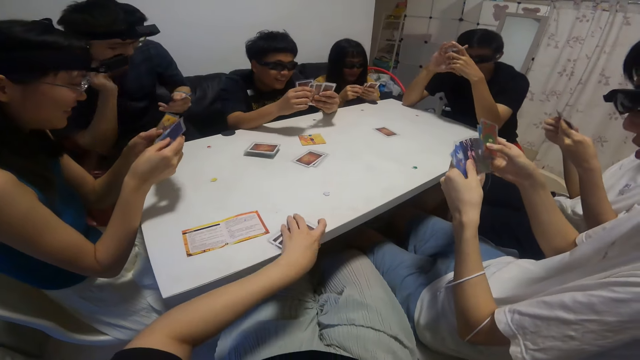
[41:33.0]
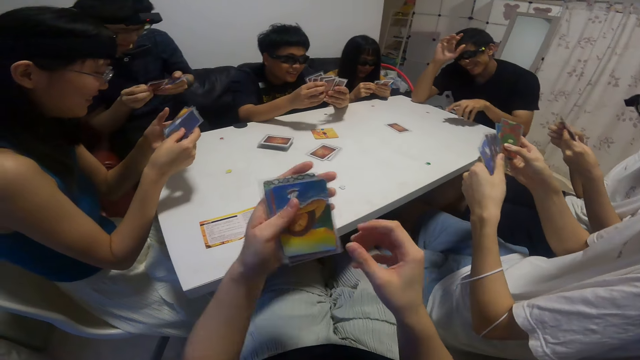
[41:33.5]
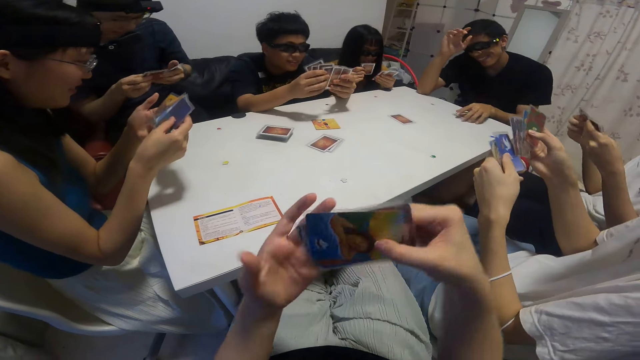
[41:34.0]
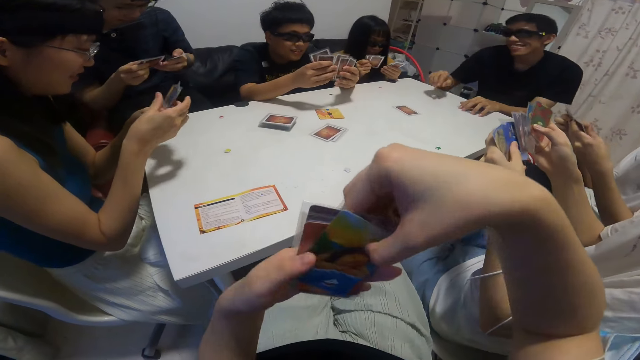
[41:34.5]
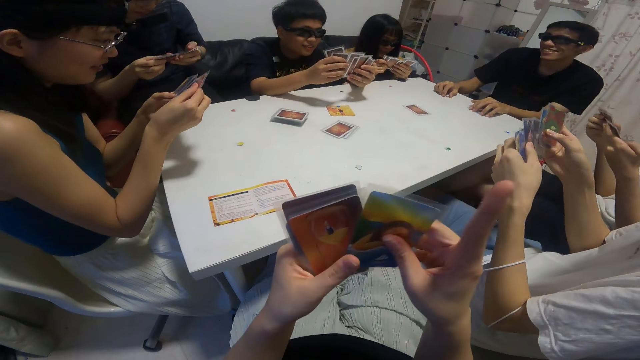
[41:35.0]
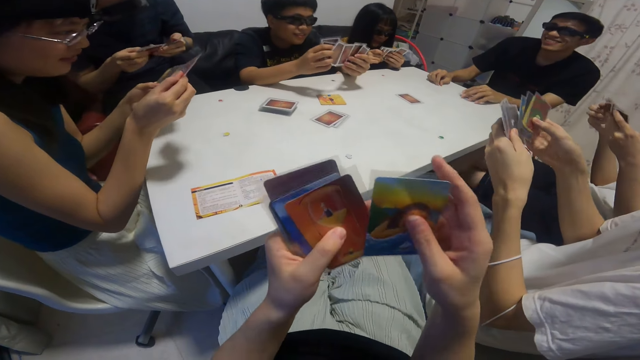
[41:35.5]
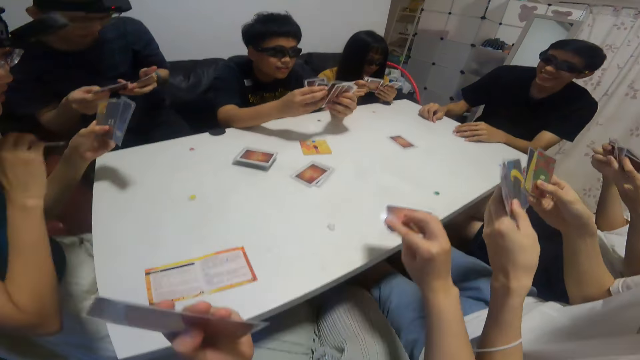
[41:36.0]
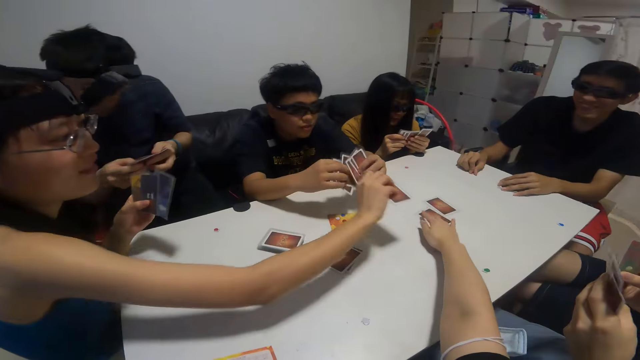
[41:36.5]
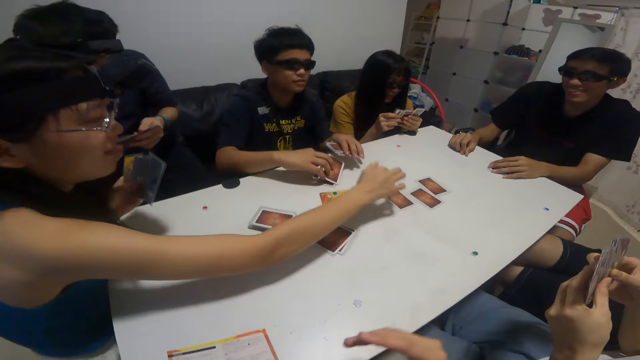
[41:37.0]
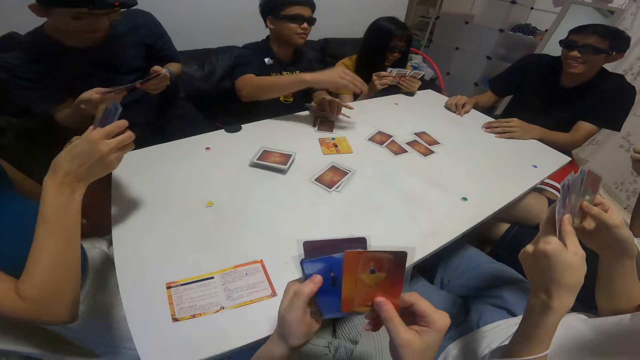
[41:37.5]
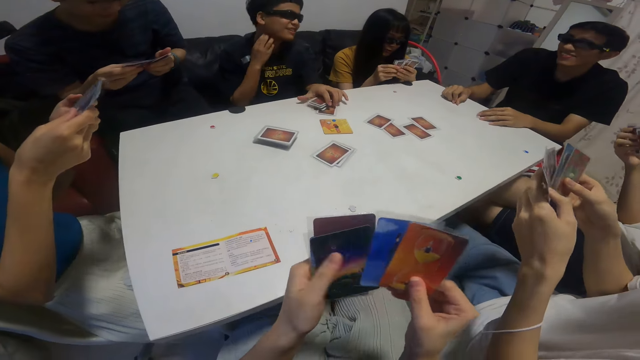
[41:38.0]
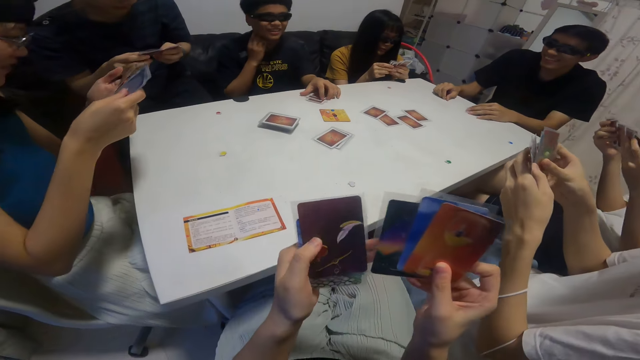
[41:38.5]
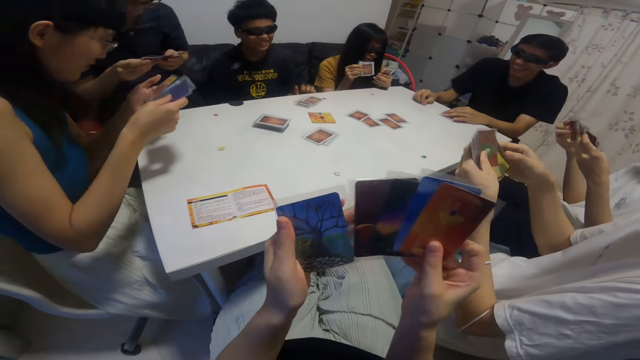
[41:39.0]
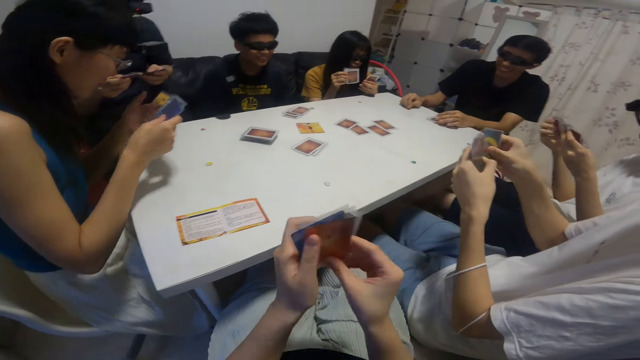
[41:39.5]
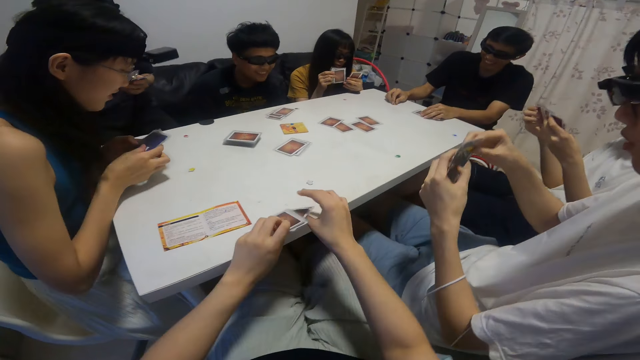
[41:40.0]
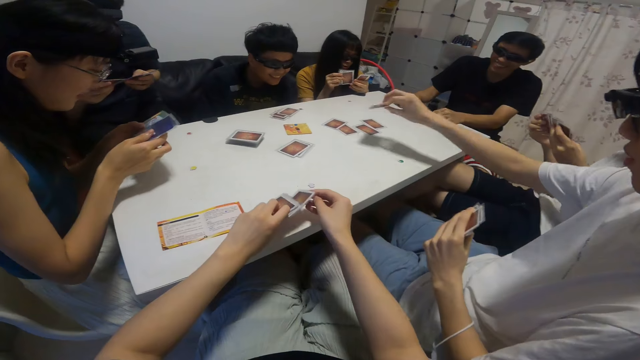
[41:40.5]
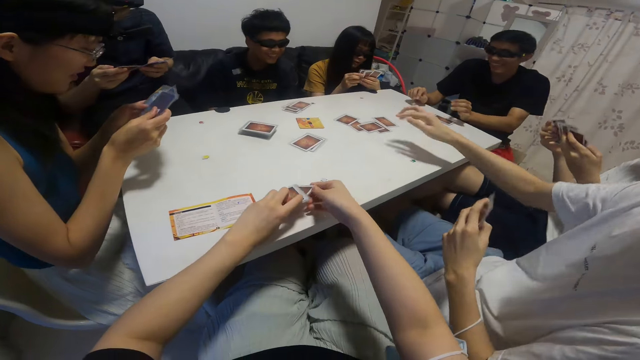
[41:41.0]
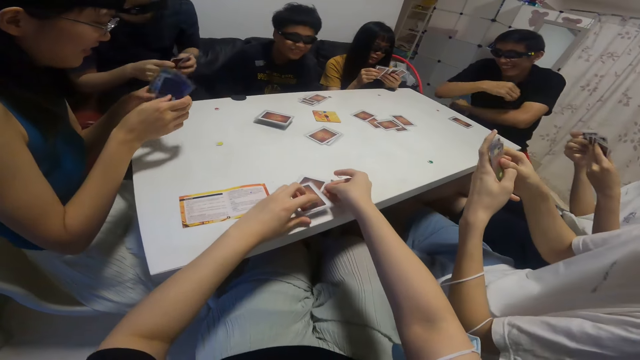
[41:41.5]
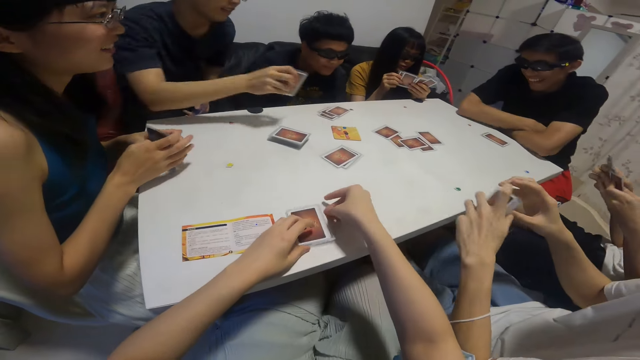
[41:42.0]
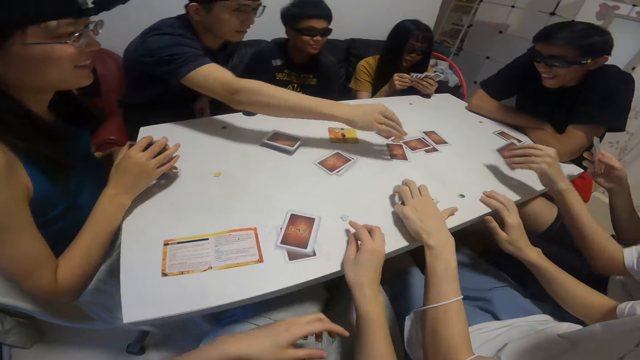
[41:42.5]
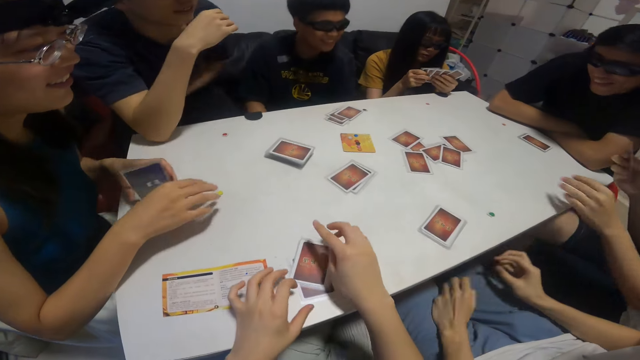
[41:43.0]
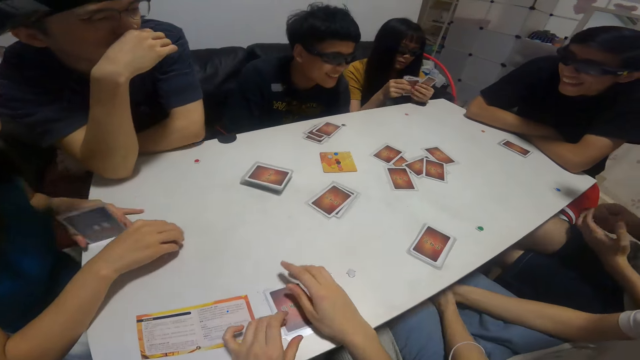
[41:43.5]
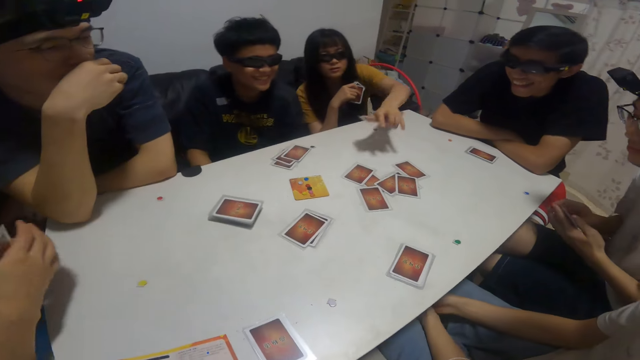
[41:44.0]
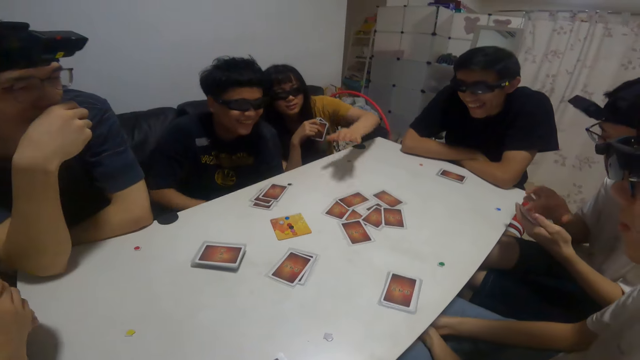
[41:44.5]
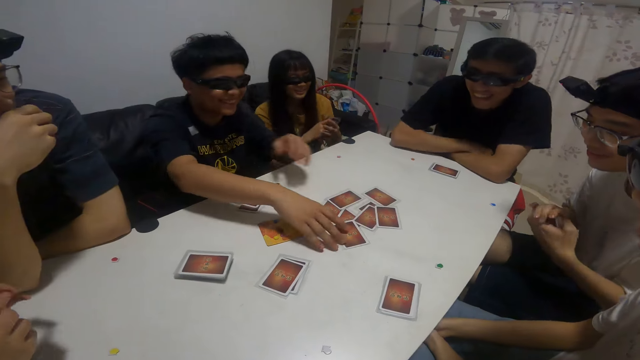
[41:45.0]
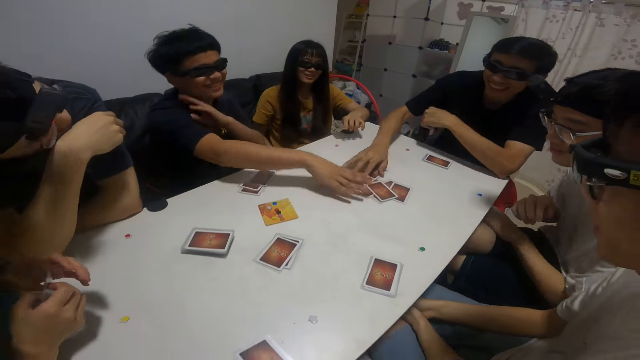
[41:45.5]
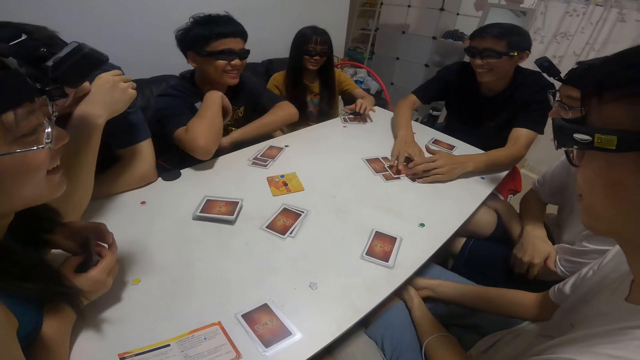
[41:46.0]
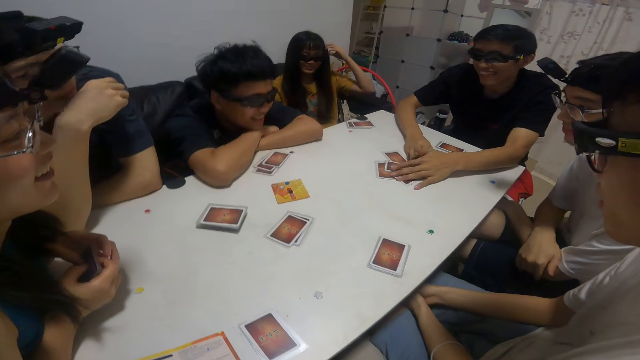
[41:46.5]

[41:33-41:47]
The camera wearer picks some cards from the table with his right hand. They turn the cards, look at the cards, and play another card on the table with her right hand. A lady plays another card on the table with her right hand. A boy plays another card on the table with his right hand. The camera wearer looks at the cards. They shuffle her cards in both hands. The lady converses. The camera wearer puts the cards on the table. A man plays another card on the table with his right hand. The camera wearer picks up the cards from the table. Another man plays another card on the table with his right hand. The first man plays another card on the table with his right hand. The camera wearer picks up the cards on the table. A girl plays another card on the table with her right hand. Another man pushes the cards on the table. The boy adjusts the cards on the table with his right hand. Another man picks up the cards from the table.

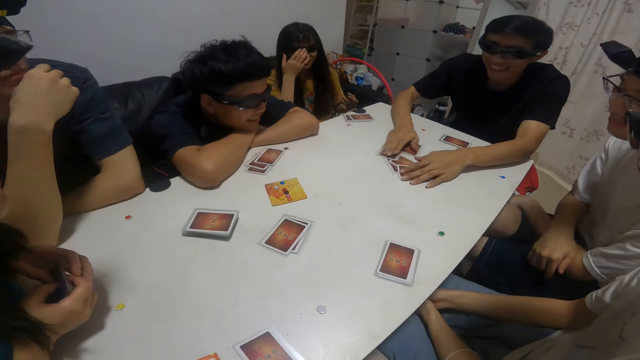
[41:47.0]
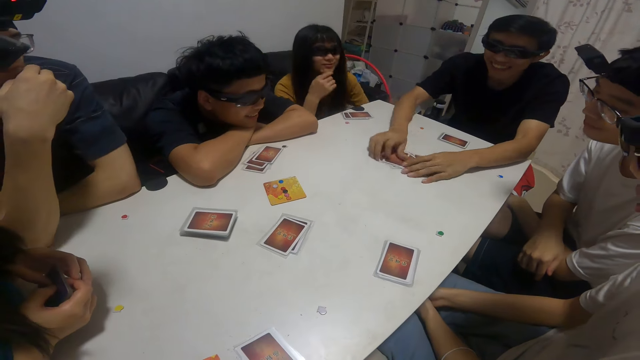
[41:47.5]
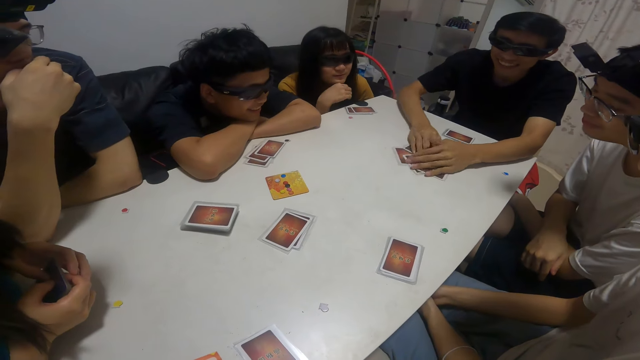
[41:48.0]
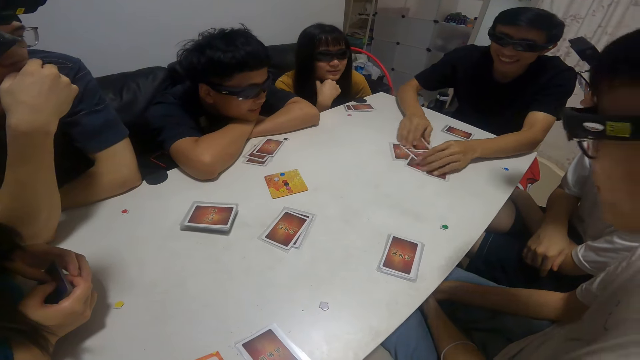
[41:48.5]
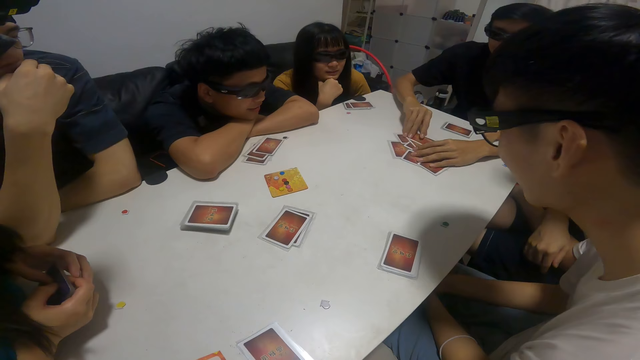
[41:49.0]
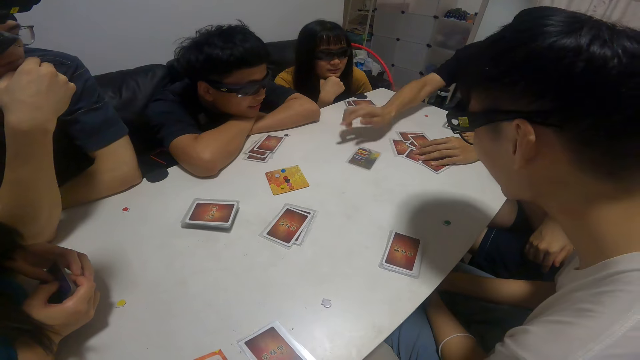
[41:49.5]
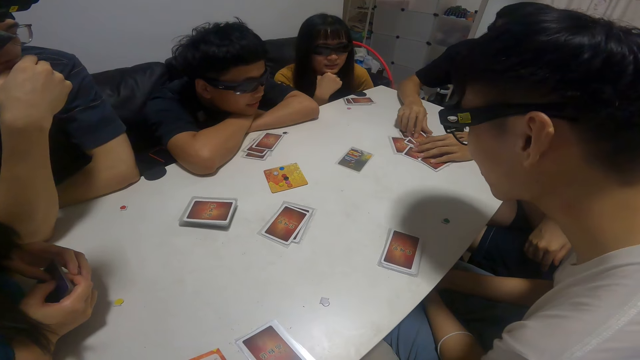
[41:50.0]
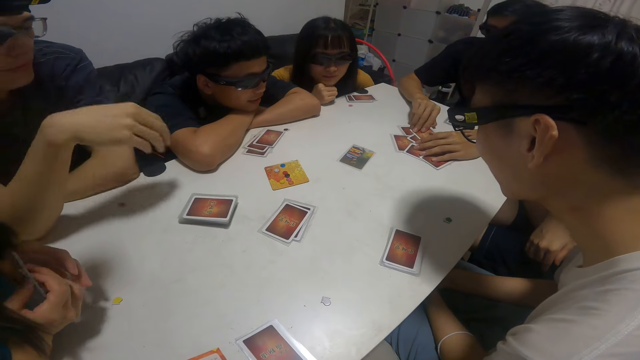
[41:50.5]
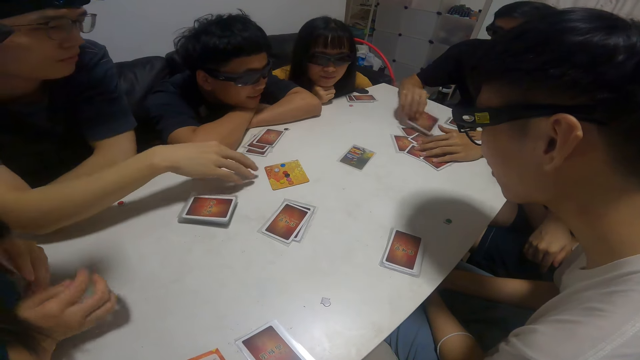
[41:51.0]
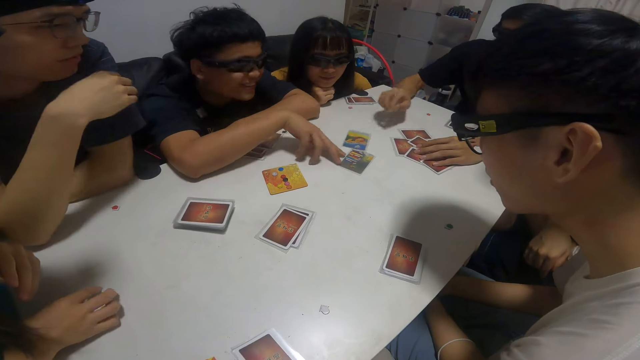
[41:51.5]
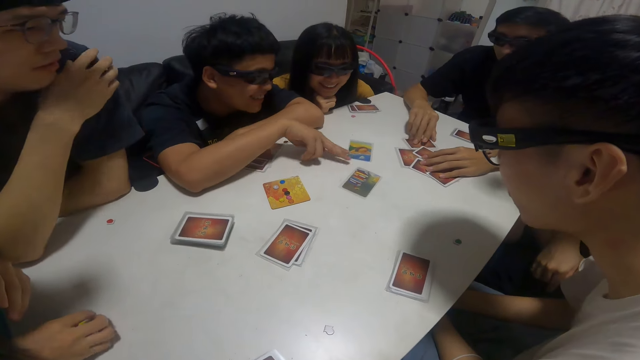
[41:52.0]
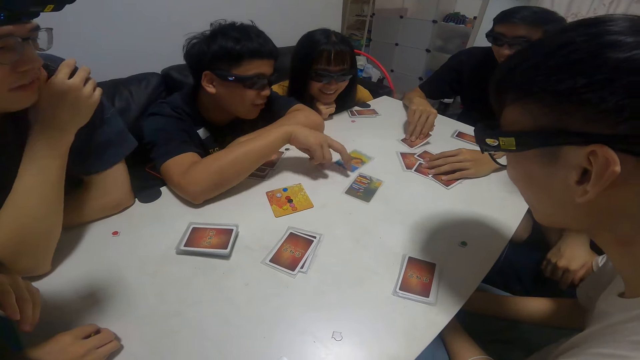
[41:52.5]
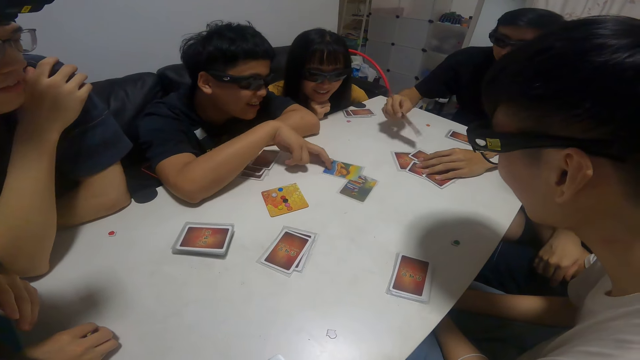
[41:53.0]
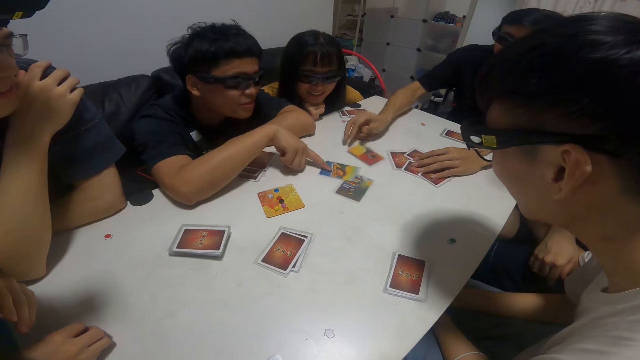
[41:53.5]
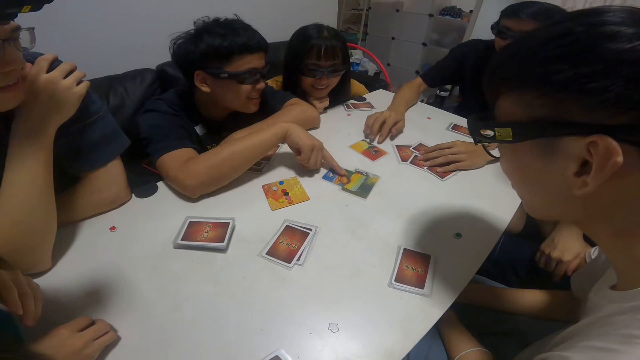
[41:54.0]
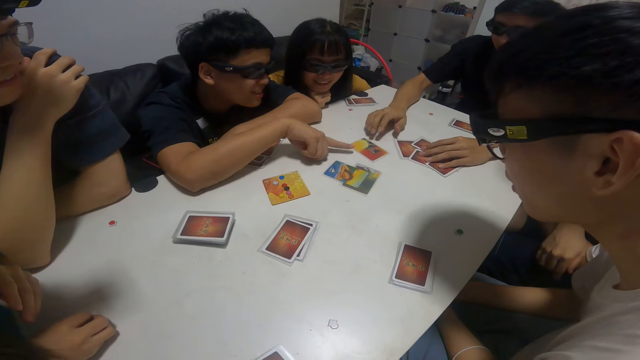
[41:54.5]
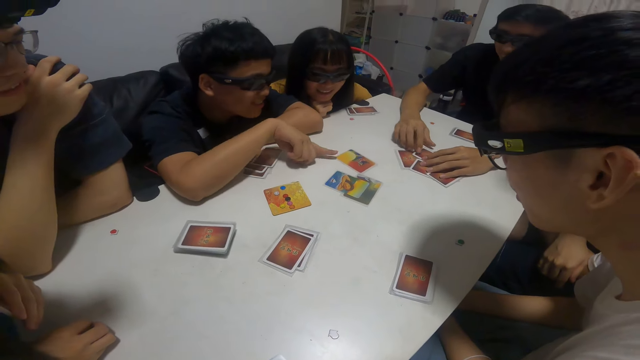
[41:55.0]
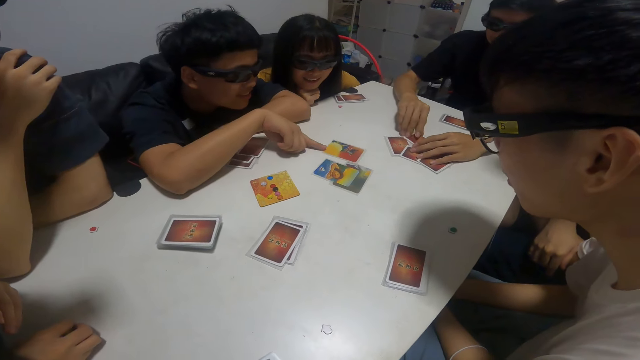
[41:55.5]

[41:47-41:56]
A man shuffles the cards on the table with both hands. He plays another card on the table with his right hand. He plays another card on the table again. Another man touches the cards. A boy adjusts the cards on the table with his right hand. The first man plays another card on the table with his right hand. The other man touches the cards. He touches the cards again.
